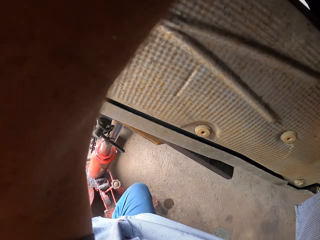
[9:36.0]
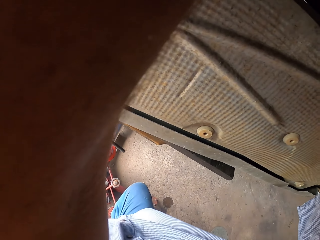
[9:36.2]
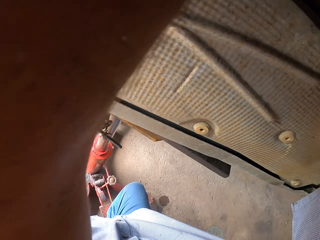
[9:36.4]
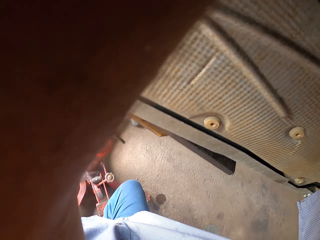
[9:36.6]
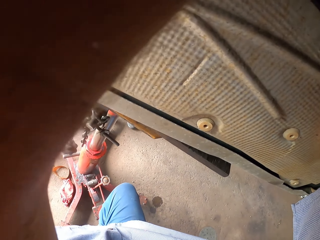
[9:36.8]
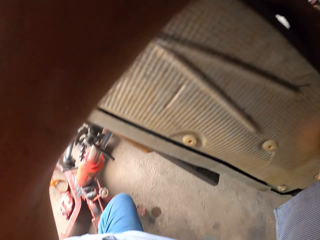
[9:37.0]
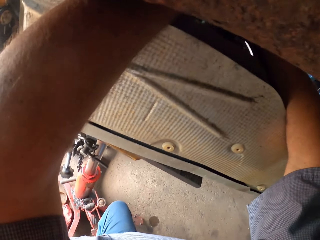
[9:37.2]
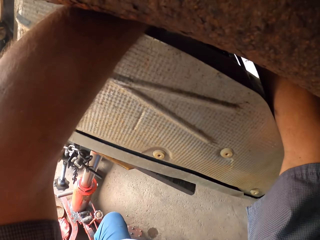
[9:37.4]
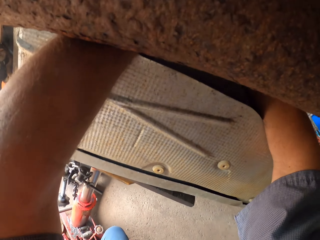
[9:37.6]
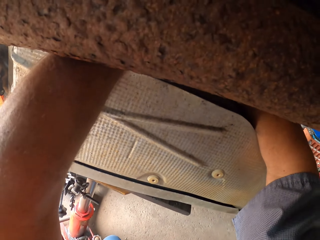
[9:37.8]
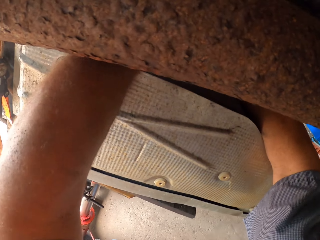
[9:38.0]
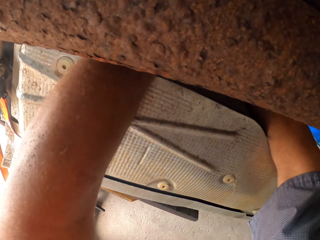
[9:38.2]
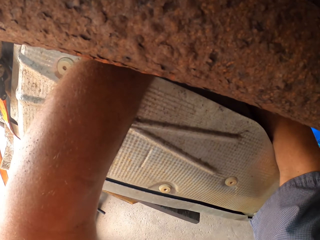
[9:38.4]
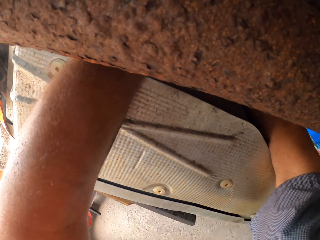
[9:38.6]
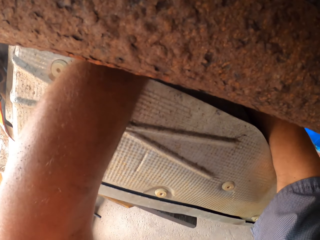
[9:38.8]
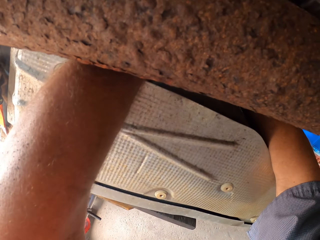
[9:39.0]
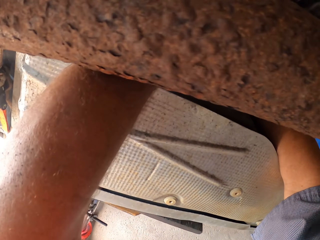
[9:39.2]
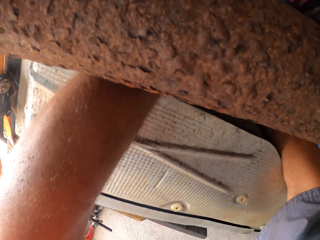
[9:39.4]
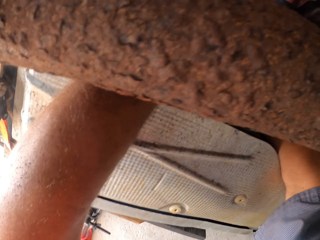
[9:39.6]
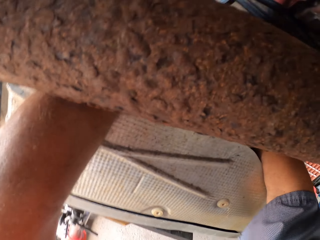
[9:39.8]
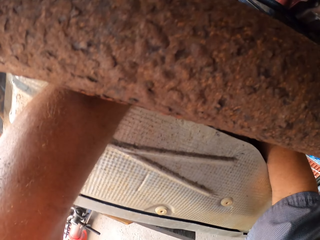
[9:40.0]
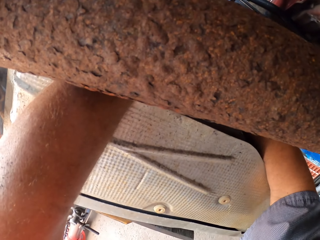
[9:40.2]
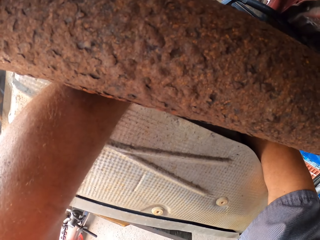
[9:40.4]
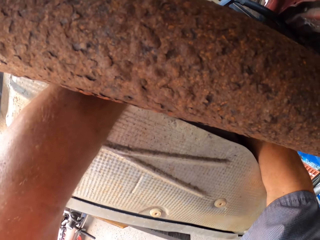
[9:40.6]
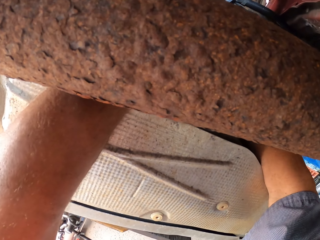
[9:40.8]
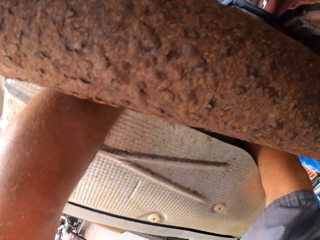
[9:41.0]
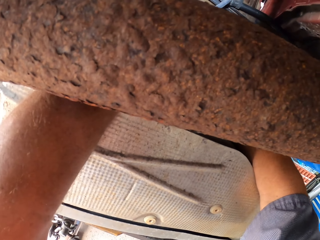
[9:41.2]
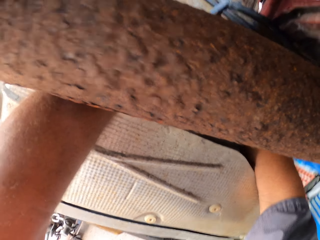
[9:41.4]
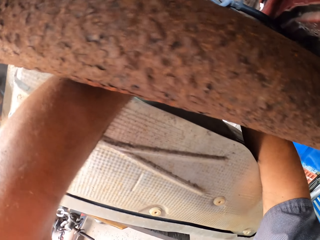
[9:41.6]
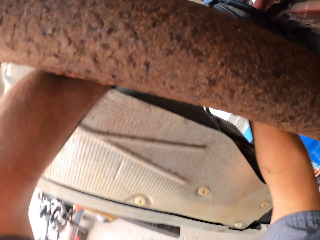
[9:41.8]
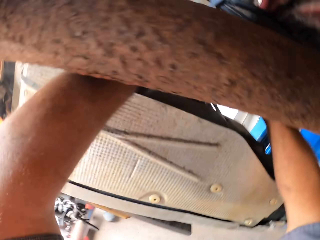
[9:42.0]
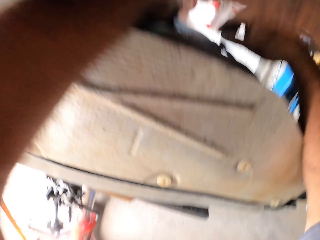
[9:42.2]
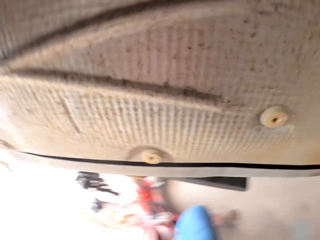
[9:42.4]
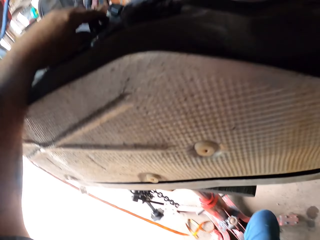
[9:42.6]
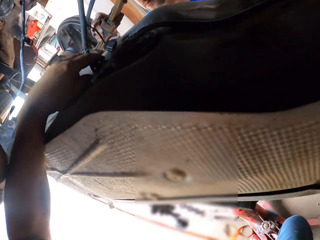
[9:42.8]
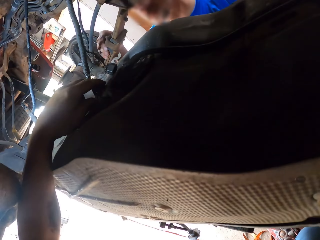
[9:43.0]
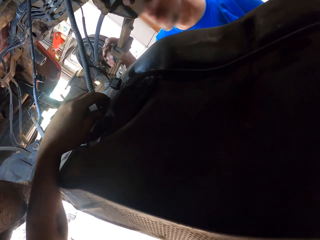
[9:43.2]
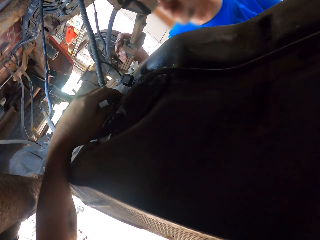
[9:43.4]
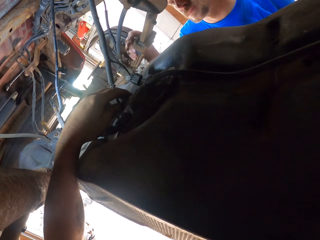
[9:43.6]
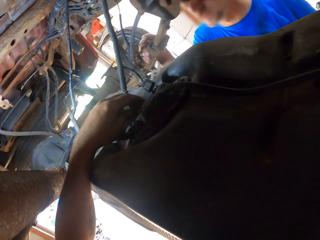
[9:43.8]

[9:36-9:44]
The camera wearer takes a nut from the engine. They inspect the brakes system.

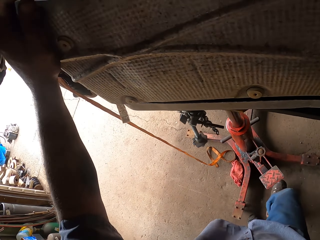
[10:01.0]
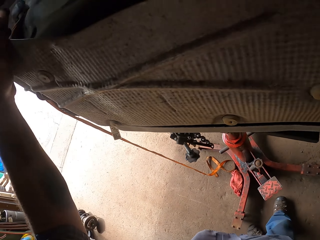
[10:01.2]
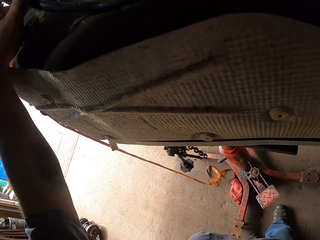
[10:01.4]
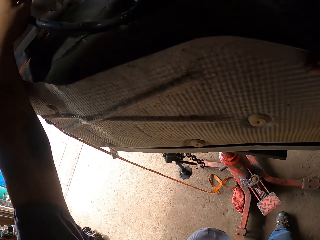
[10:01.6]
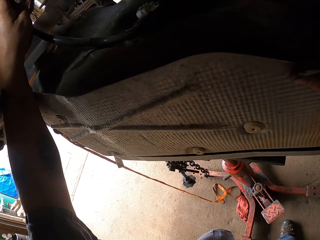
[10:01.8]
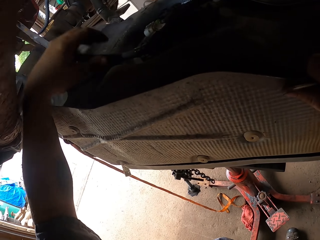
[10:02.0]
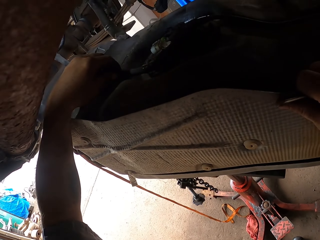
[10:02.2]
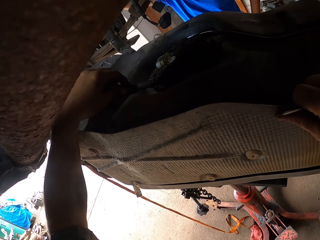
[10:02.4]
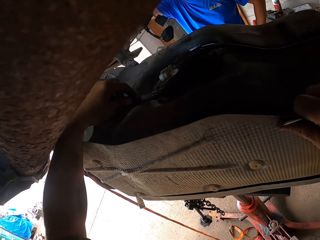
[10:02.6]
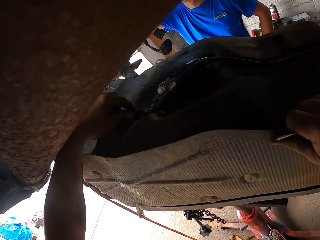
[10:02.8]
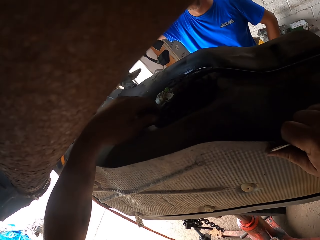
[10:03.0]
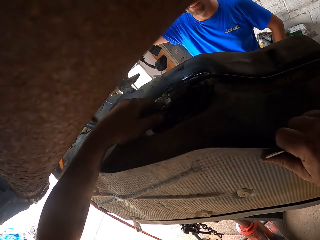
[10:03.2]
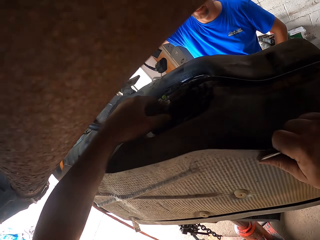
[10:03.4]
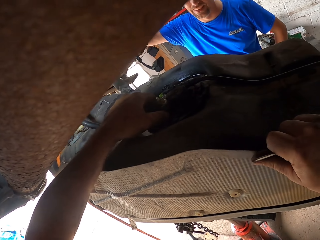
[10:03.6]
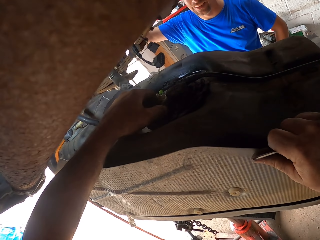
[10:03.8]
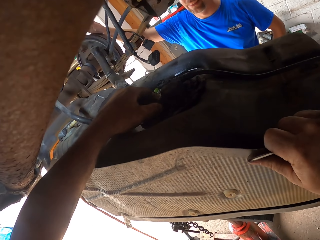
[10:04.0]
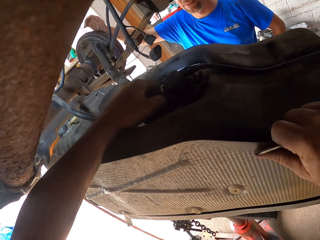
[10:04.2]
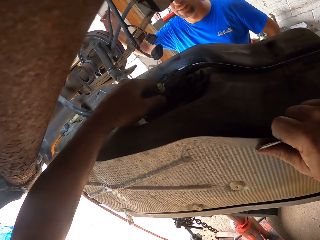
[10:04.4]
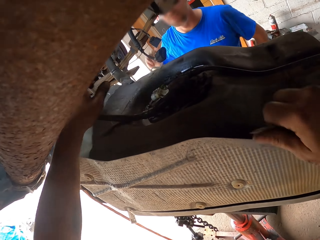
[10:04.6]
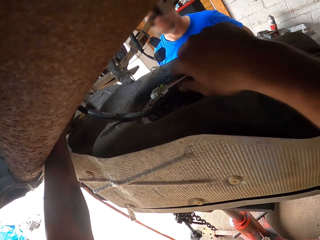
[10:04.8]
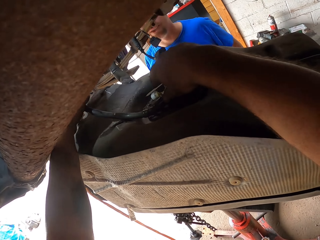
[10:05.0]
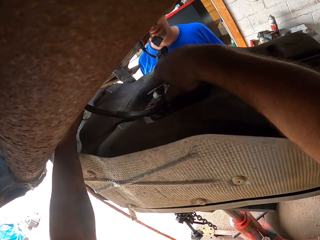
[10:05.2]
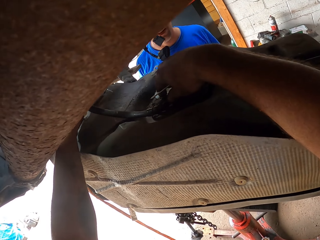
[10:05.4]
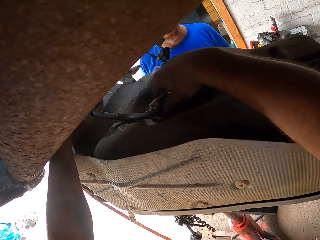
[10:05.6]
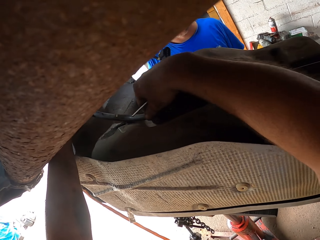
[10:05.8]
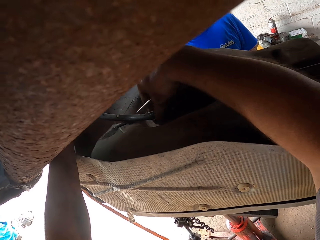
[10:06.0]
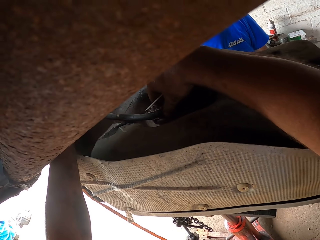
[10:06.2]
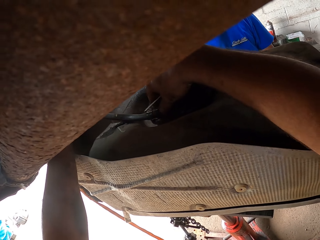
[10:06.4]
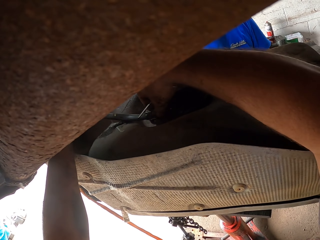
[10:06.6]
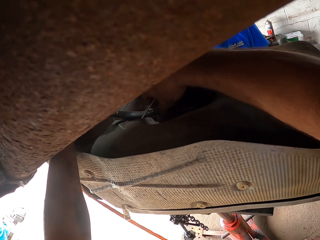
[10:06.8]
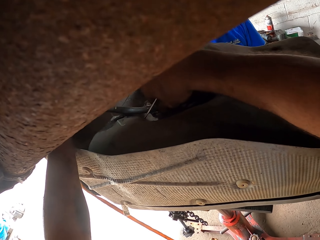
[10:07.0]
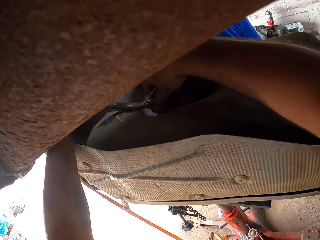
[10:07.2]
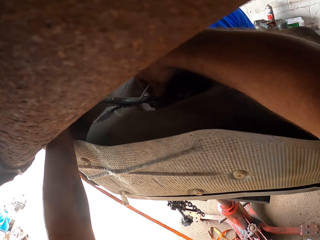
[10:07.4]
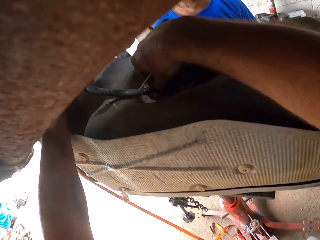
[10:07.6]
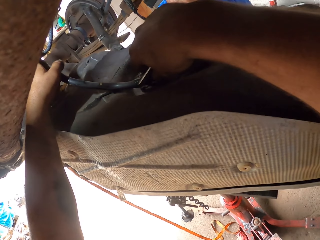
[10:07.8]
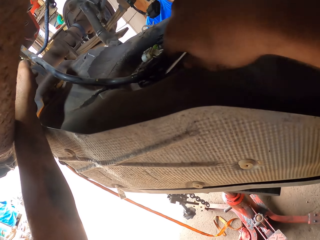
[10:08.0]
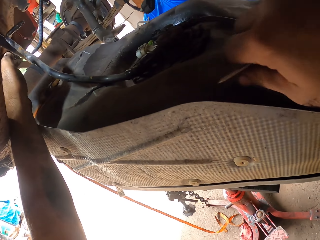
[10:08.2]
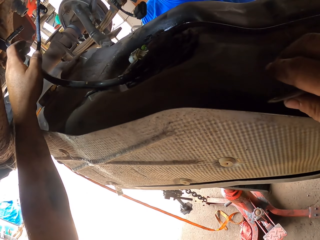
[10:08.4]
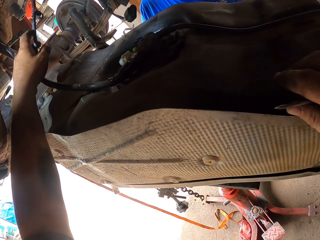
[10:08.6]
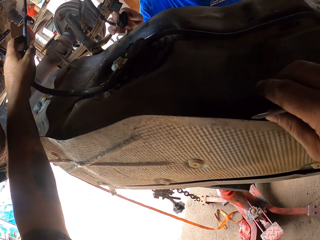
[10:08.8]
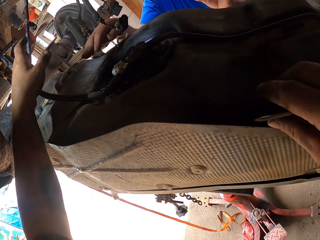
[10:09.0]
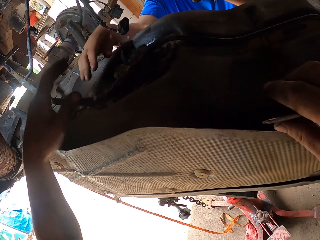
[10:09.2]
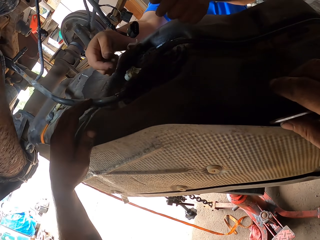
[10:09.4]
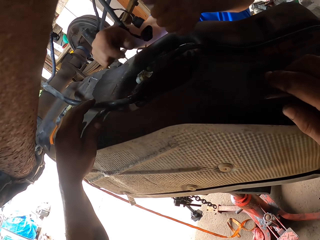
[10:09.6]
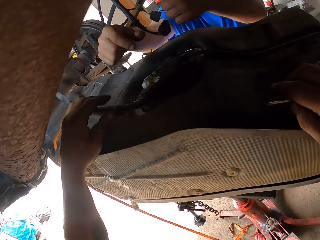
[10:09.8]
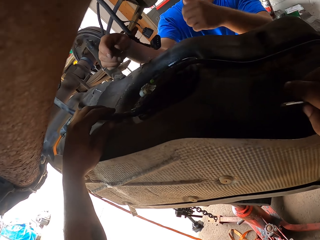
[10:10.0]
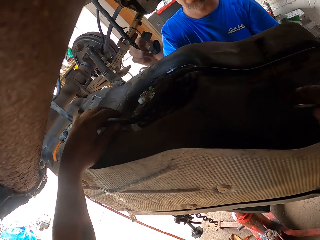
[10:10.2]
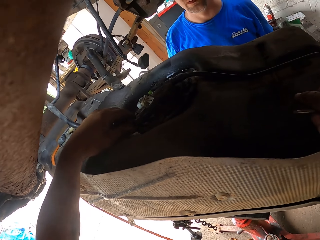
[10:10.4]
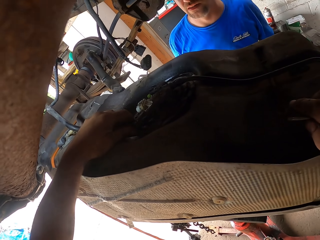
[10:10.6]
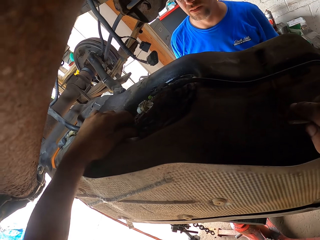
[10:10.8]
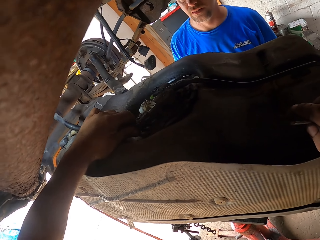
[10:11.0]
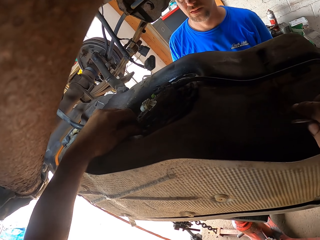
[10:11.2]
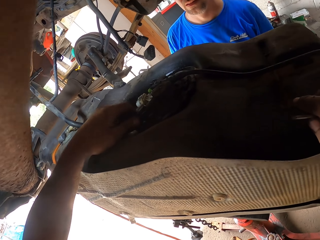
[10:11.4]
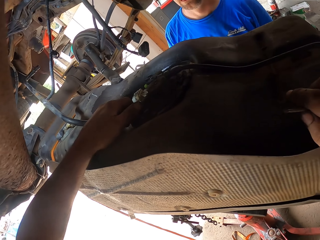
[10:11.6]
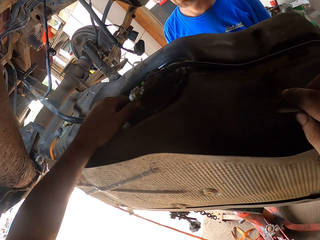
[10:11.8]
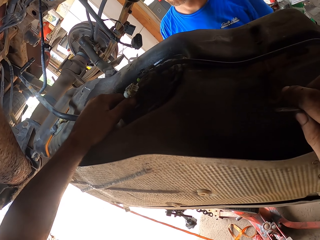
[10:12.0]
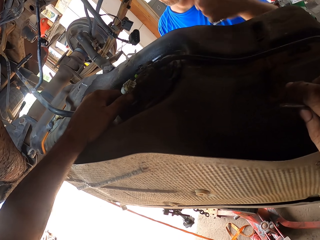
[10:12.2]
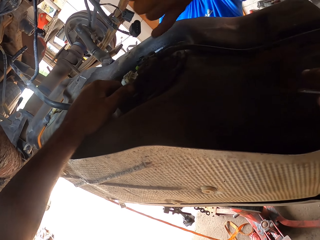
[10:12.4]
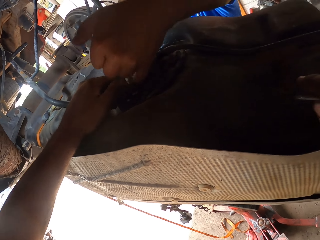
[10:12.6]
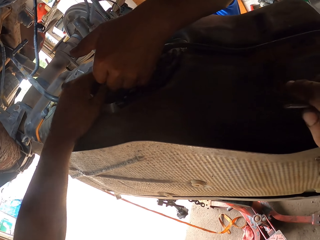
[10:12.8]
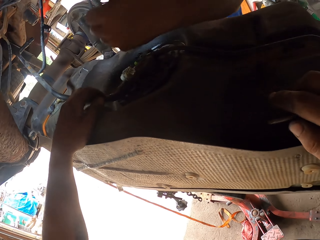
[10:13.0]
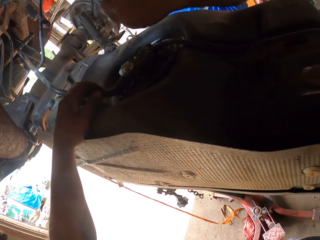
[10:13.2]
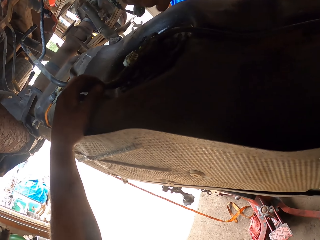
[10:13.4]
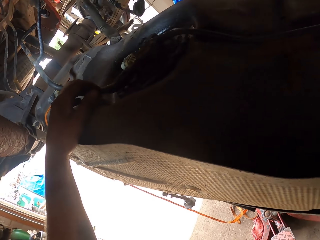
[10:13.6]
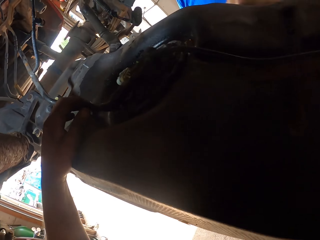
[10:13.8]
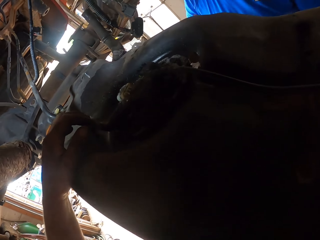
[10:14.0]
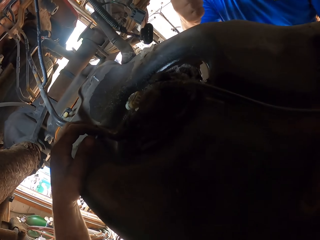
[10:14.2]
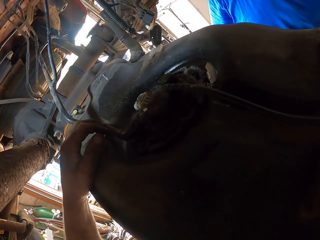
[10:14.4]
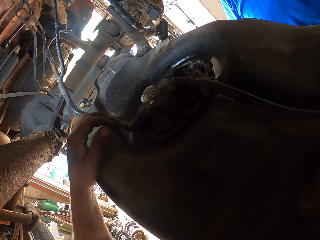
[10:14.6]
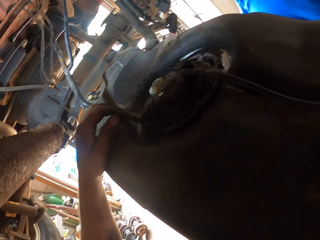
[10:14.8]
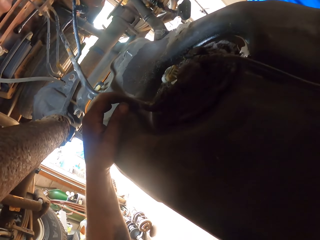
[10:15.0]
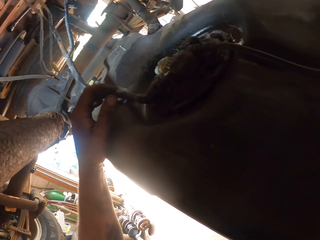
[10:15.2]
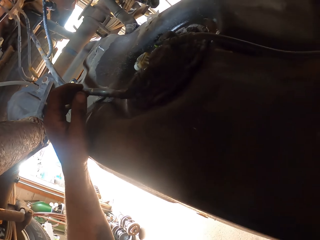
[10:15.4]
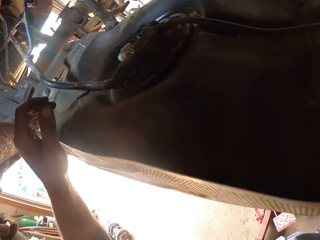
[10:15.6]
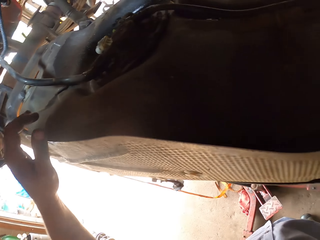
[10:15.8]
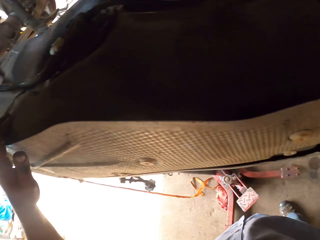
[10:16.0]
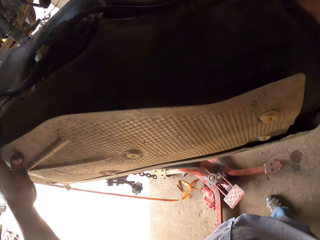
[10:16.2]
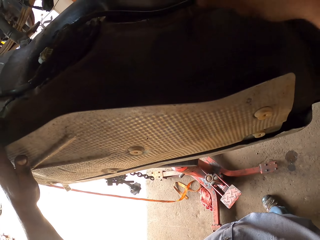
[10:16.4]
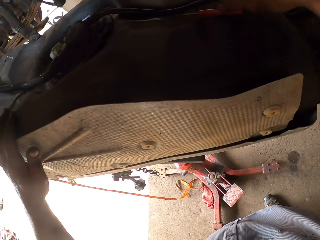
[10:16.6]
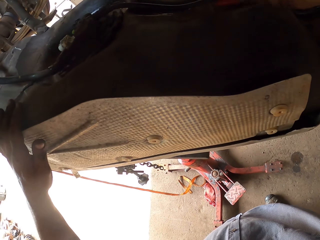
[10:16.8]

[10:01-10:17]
The camera wearer fixes the brakes system with his hands. A man looks at the engine. The camera wearer fixes a cable on the engine. He adjusts the cable on the engine. He touches the cable. He inspects the brakes system with the man. The man gestures at the engine. The camera wearer touches the engine. The man points at the engine.
